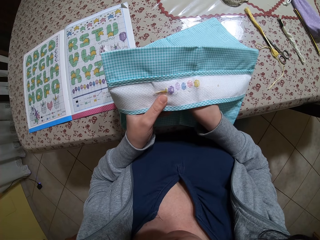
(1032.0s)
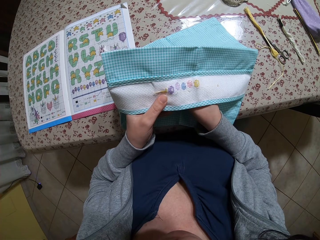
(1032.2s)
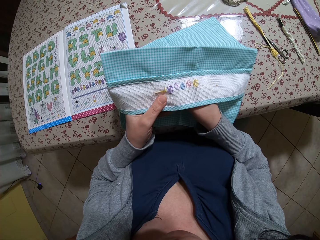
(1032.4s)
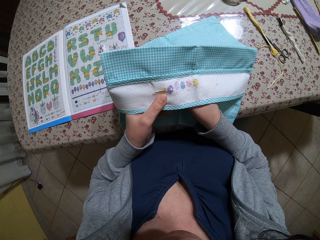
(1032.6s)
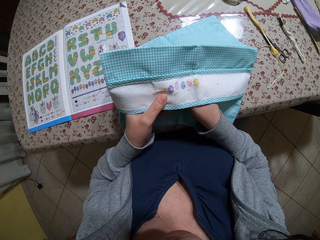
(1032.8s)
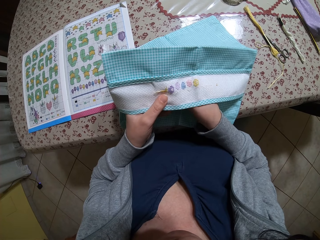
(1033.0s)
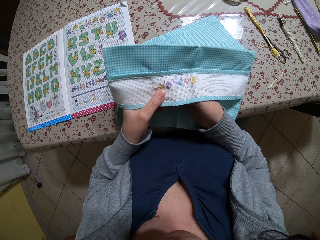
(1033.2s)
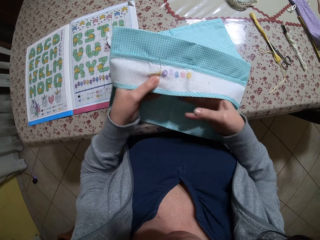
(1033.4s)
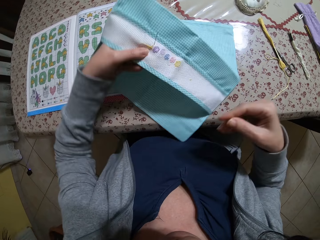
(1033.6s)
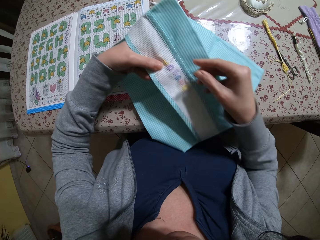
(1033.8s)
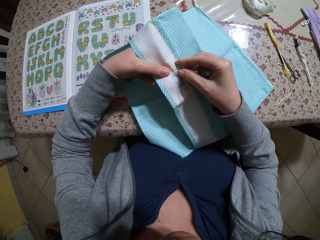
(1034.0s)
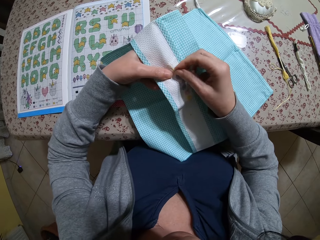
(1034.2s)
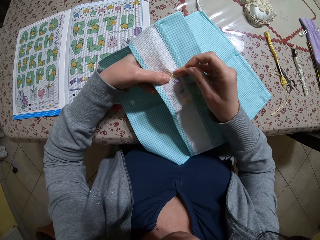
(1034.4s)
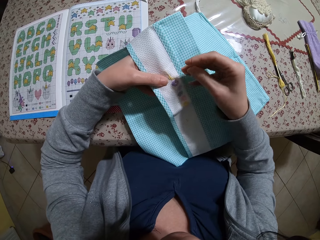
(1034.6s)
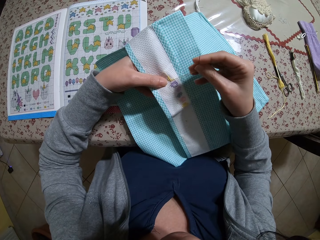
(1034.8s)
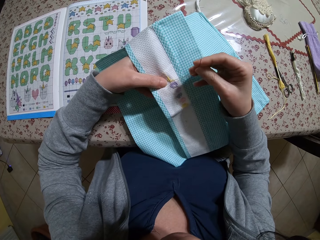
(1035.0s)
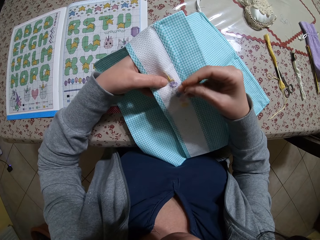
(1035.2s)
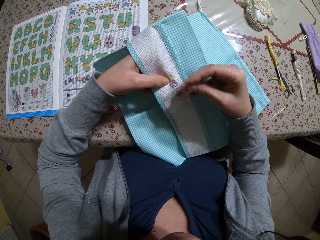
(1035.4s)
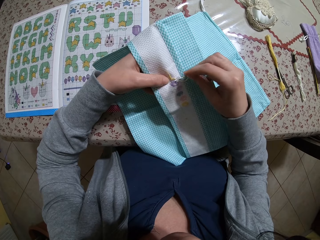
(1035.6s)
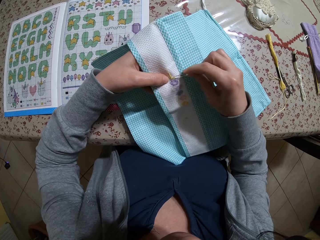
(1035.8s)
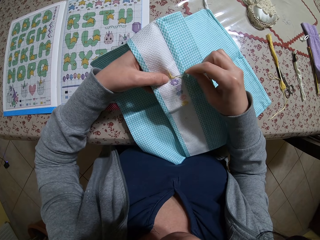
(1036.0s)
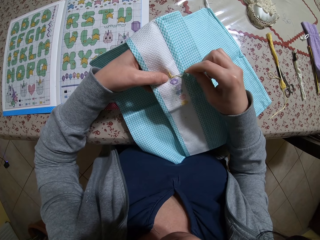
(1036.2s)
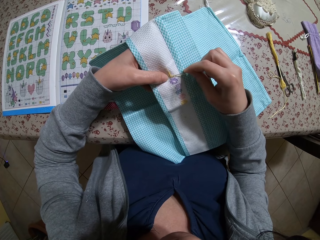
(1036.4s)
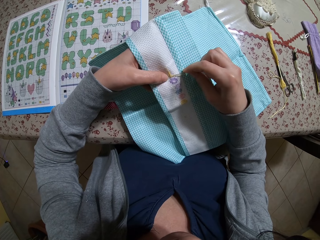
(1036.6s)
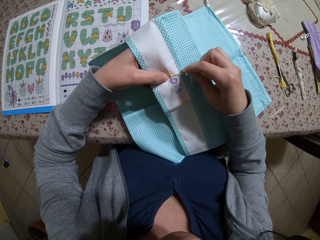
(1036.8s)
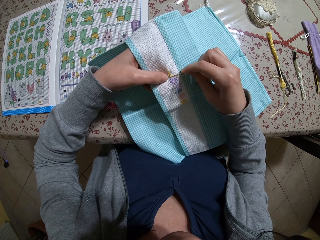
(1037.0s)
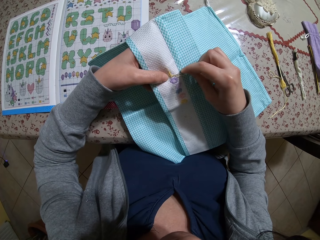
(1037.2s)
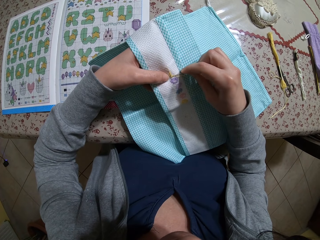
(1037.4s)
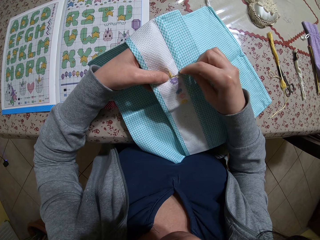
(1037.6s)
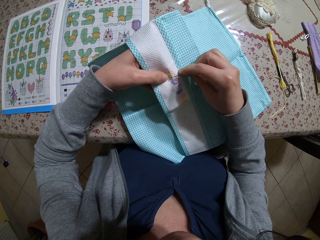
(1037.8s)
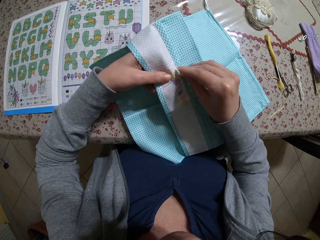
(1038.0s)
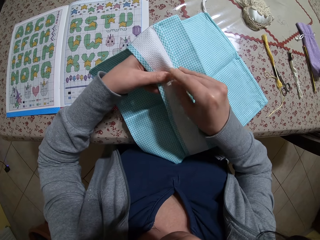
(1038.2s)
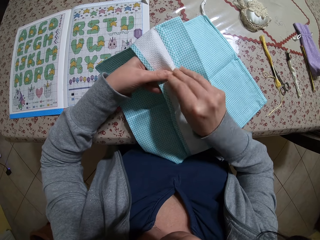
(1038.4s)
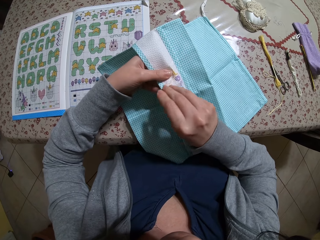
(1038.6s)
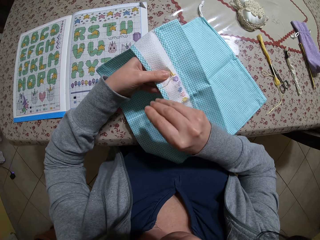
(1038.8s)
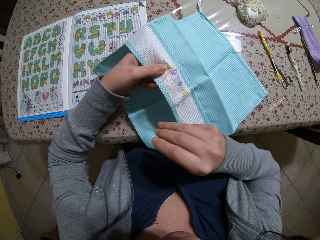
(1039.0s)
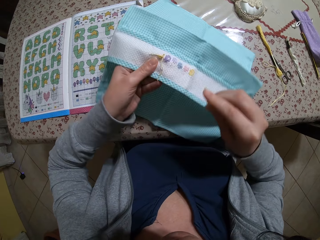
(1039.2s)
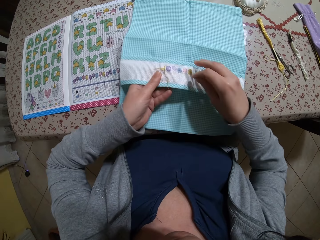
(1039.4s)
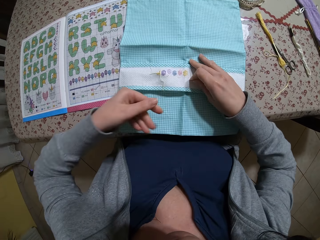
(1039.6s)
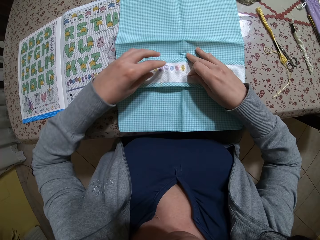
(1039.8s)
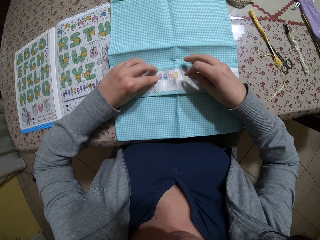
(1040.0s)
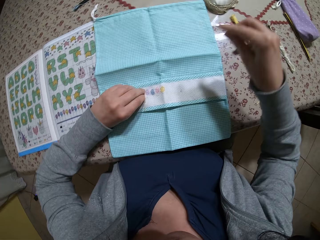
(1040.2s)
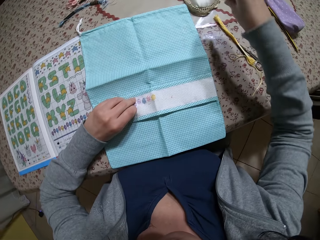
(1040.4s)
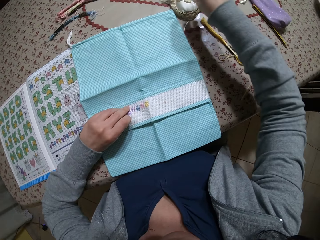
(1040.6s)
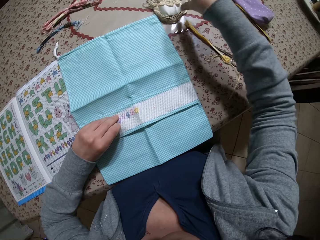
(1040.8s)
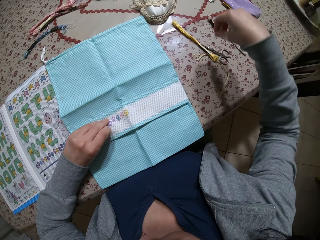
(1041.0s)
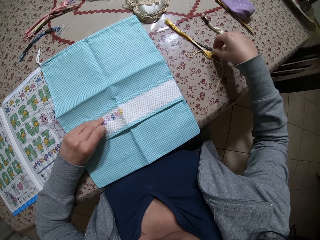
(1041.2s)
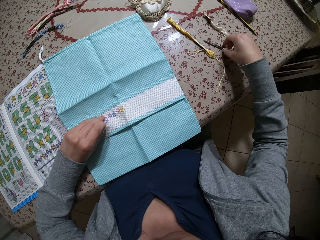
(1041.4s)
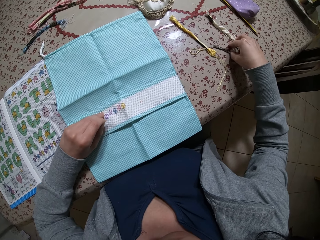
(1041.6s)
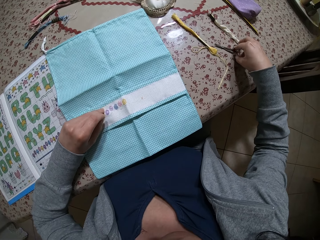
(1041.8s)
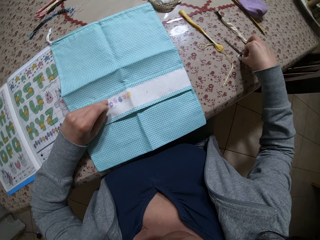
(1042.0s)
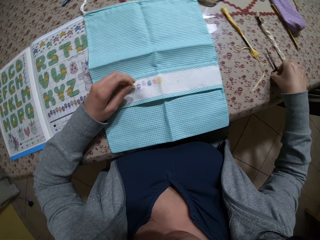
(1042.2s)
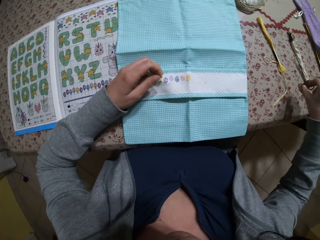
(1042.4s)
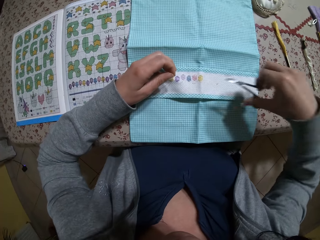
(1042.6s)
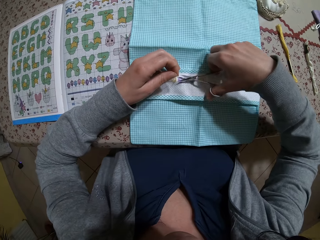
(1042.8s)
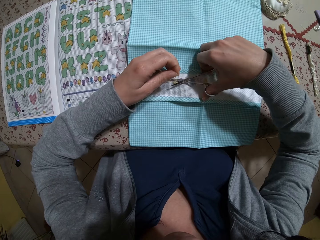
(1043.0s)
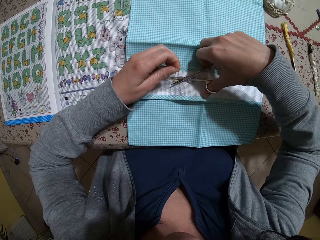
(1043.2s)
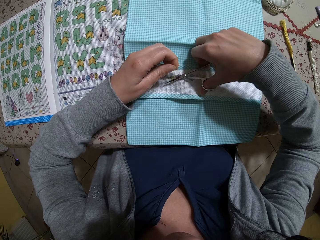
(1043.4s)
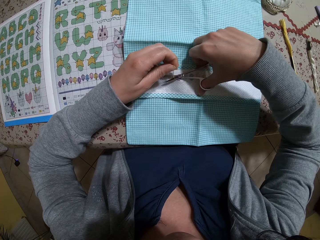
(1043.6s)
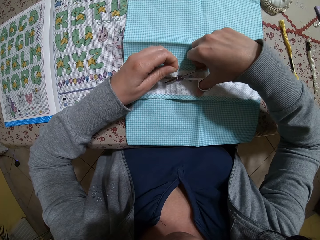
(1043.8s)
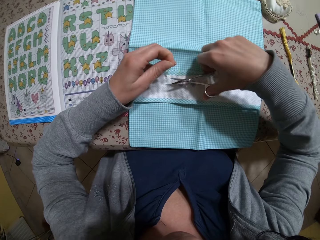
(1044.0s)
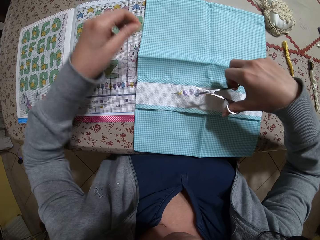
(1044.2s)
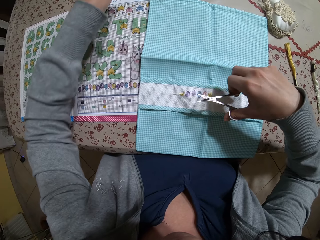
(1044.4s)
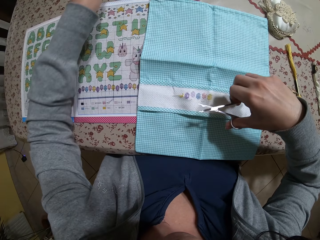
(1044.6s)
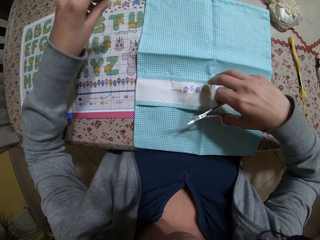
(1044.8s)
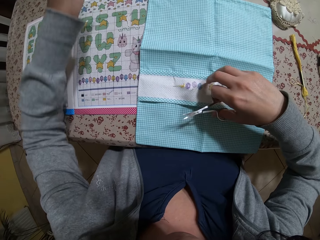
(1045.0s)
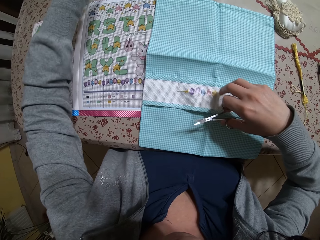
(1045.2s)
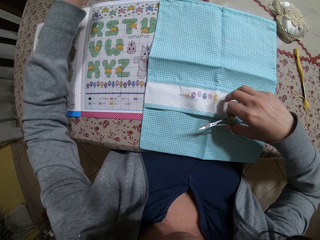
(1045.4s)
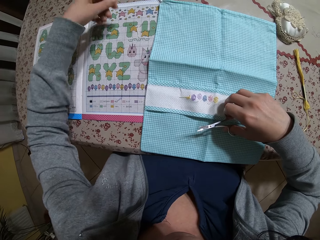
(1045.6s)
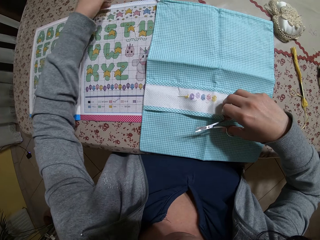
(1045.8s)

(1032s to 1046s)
The camera wearer rotates a piece of cloth. She stitches the piece of cloth. She rotates the piece of cloth. She places the fabric onto the table with both hands. She holds the strand of thread in her left hand. She puts the needle in the pin cushion or bowl on the table. She picks up the pair of scissors from the table with her right hand. She cuts the strand of thread with the pair of scissors in her right hand. She drops the strand of thread in her left hand onto the table.

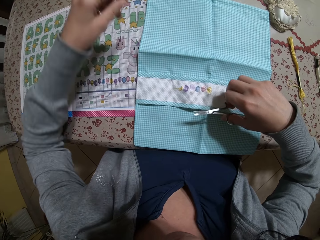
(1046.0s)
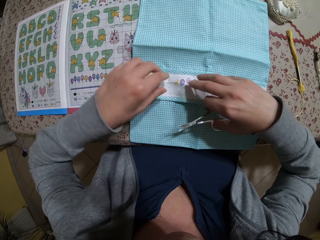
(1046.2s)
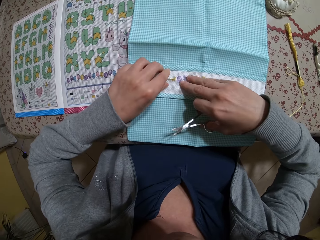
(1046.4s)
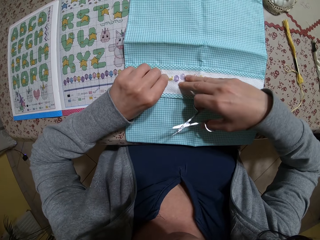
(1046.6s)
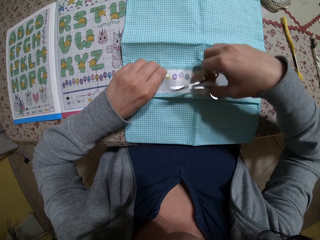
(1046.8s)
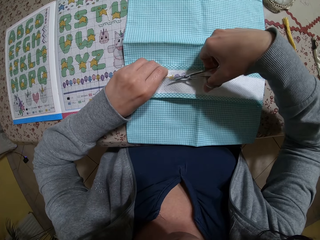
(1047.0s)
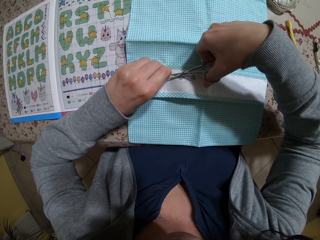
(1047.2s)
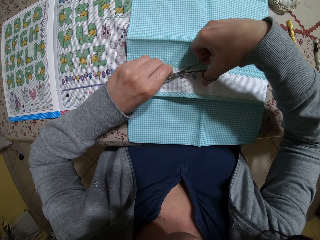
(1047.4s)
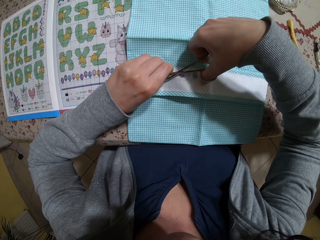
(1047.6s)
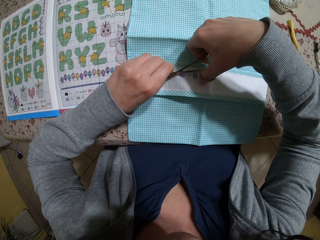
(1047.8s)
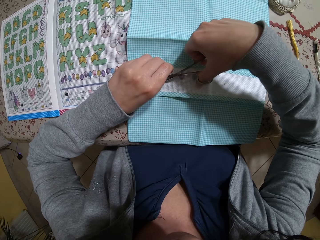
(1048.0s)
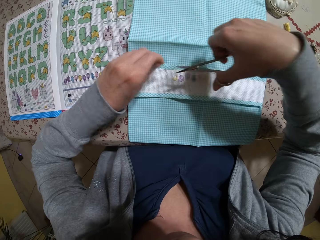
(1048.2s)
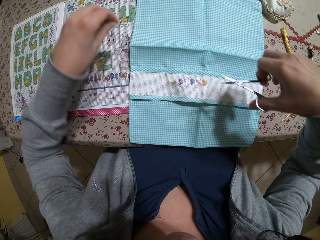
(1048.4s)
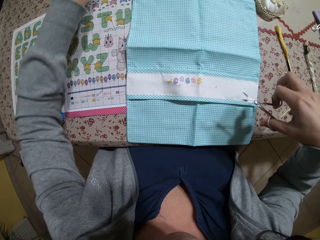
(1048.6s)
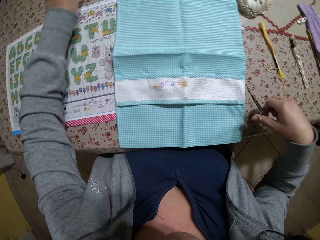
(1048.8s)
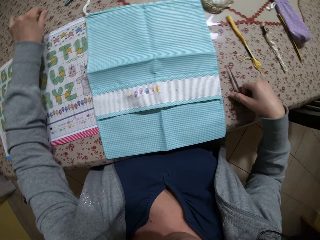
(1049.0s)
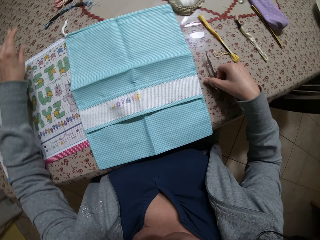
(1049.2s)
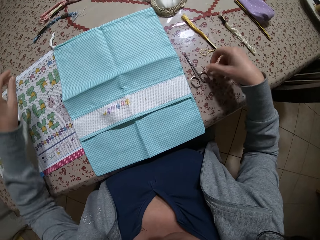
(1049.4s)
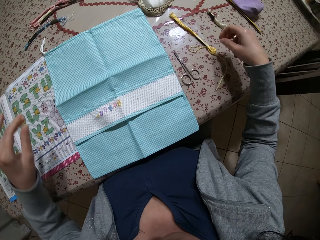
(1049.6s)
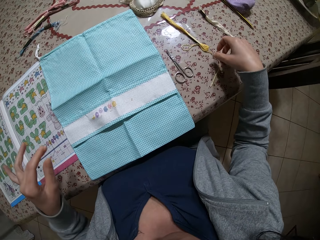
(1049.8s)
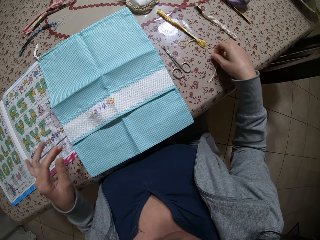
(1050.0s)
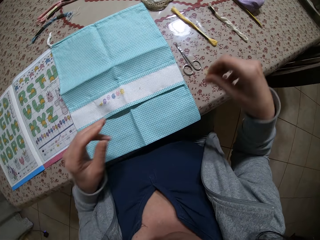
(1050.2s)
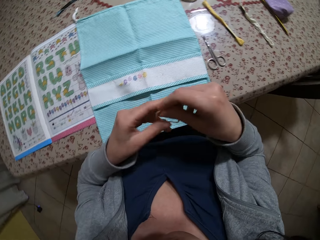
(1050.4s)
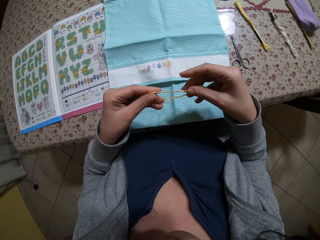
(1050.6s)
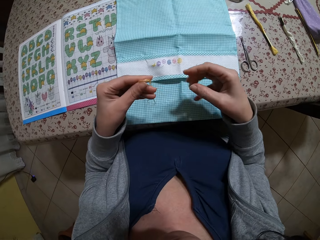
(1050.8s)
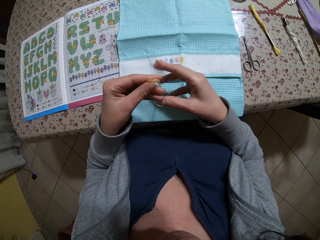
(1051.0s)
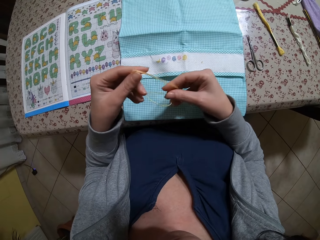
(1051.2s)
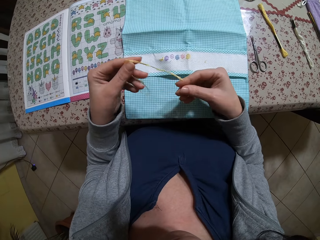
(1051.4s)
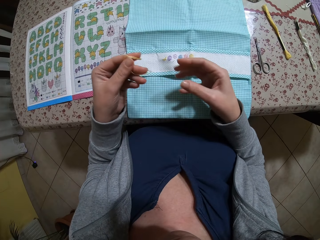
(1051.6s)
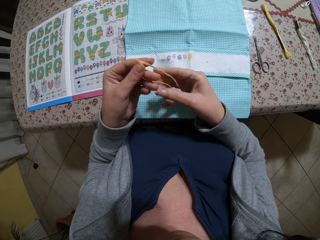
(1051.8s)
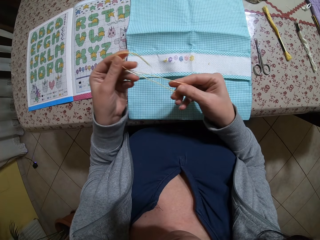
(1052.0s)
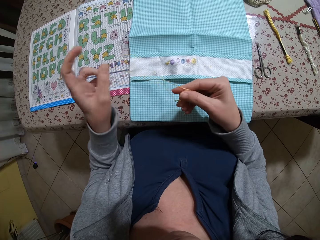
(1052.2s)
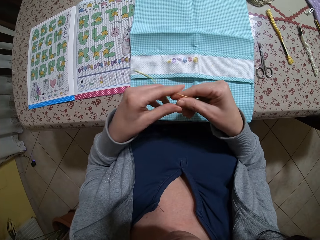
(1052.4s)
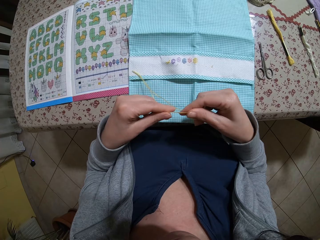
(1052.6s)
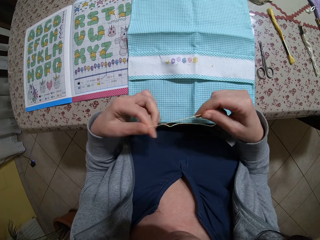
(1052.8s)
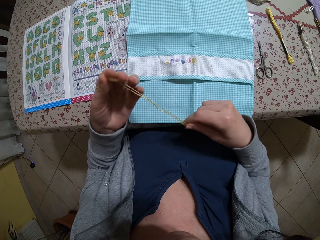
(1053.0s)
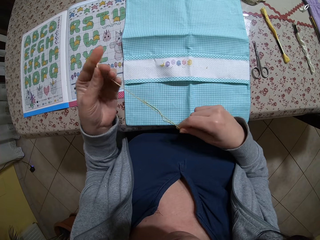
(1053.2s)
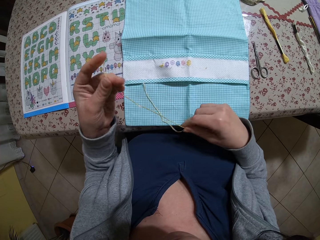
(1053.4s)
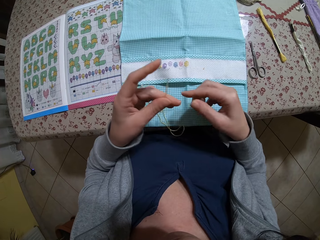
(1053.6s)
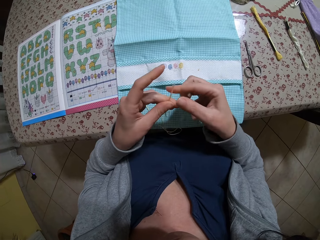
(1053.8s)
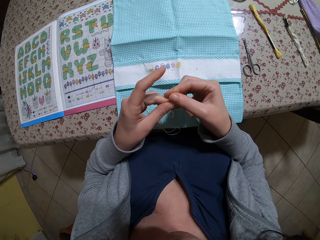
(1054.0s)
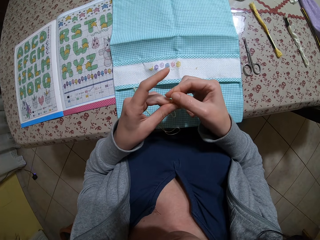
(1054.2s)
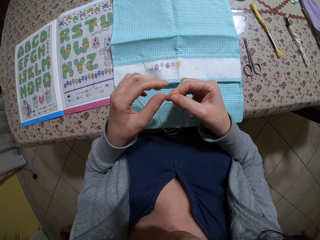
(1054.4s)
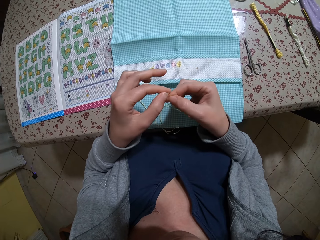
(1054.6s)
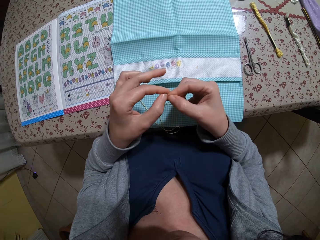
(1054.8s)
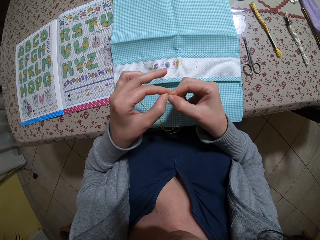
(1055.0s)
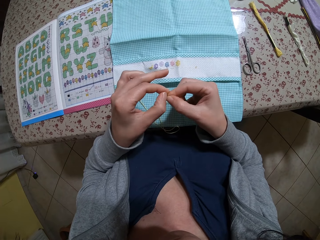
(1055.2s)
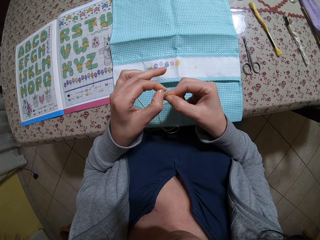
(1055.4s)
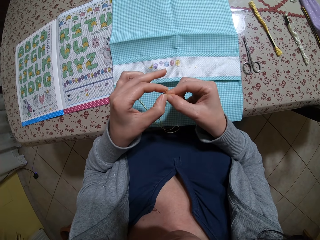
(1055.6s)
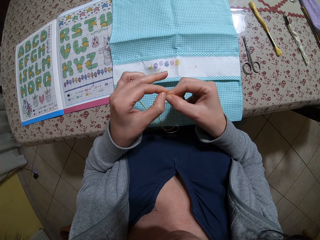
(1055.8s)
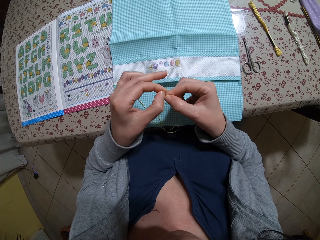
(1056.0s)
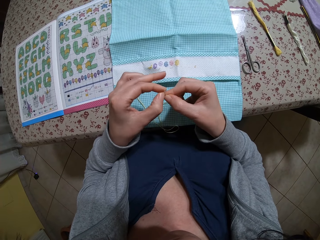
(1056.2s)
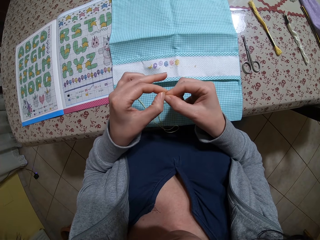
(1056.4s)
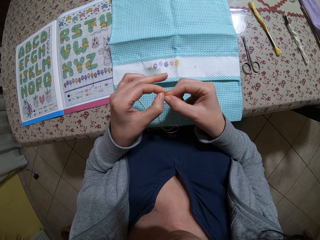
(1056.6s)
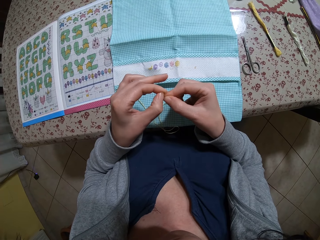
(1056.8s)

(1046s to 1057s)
The camera wearer dusts the embroidery magazine with her left hand. She holds the strand of thread on the fabric with her left hand. She cuts the strand of thread with the pair of scissors in her right hand. She drops the strand of thread in her left hand onto the table. She drops the pair of scissors in her right hand onto the table. She picks up a strand of thread from the table with her right hand. She holds the strand of thread with both hands. She straightens the thread. She separates the strand of thread with both hands.
